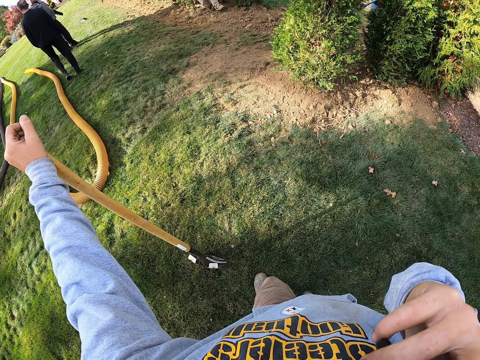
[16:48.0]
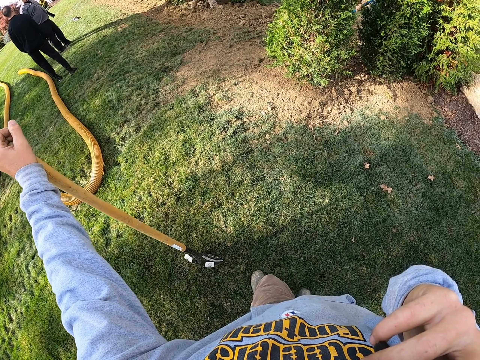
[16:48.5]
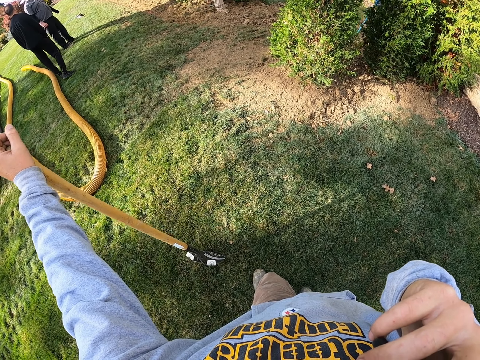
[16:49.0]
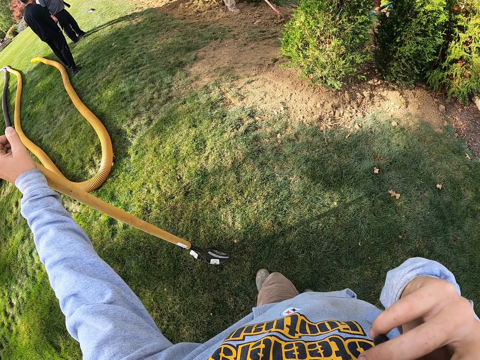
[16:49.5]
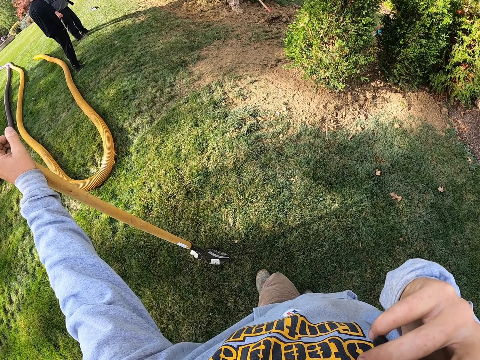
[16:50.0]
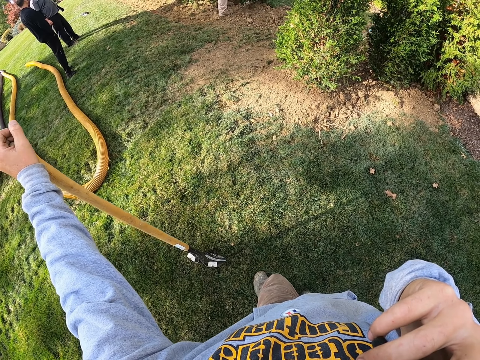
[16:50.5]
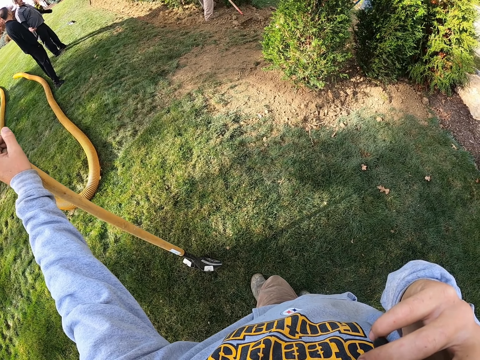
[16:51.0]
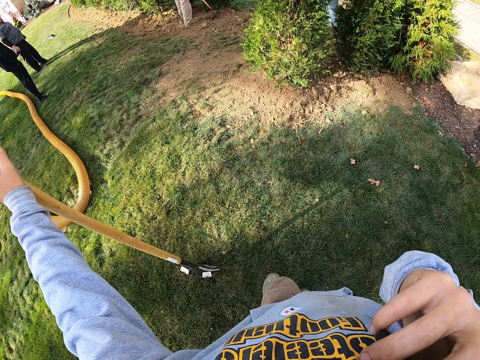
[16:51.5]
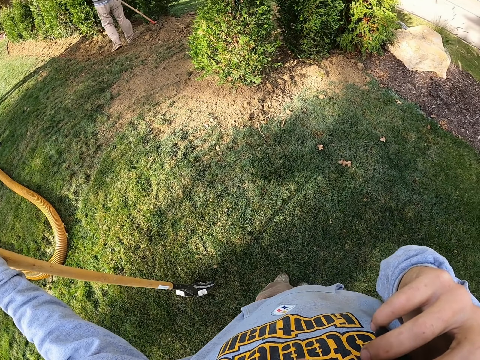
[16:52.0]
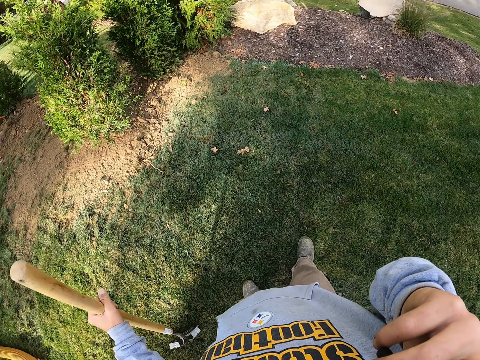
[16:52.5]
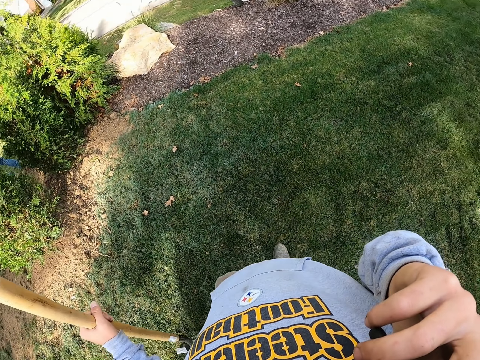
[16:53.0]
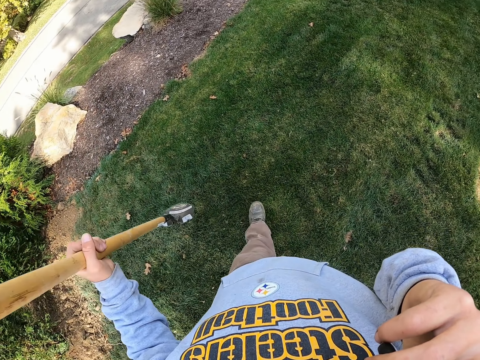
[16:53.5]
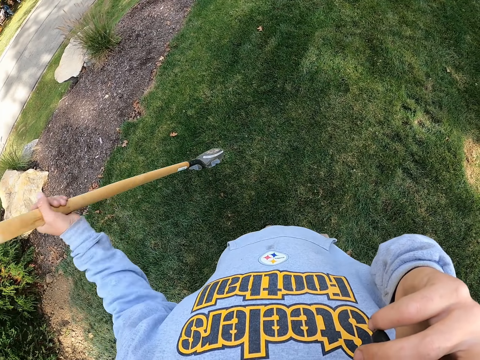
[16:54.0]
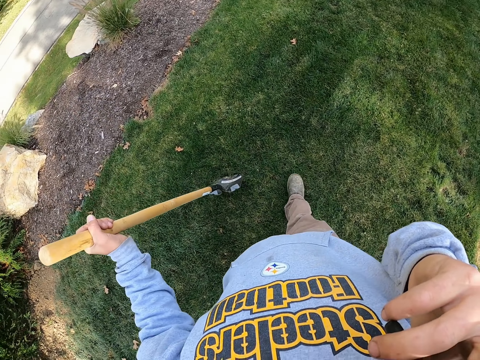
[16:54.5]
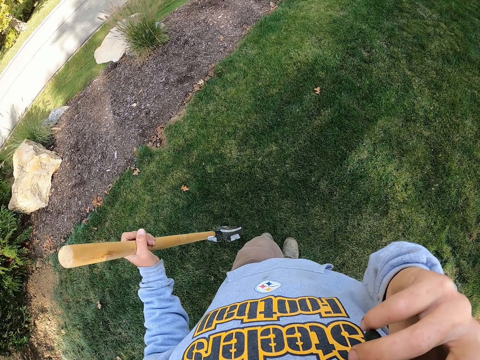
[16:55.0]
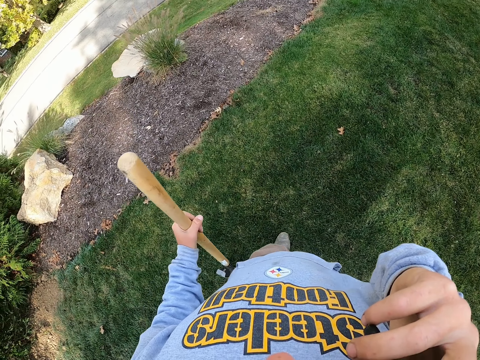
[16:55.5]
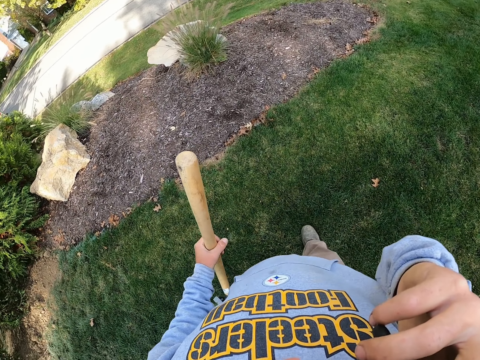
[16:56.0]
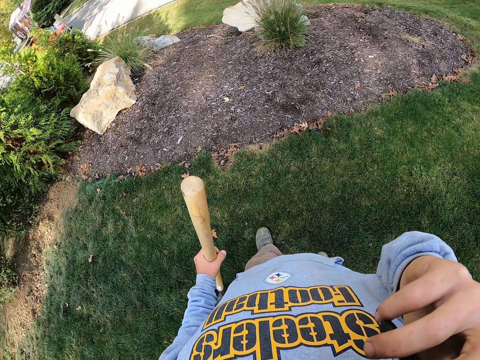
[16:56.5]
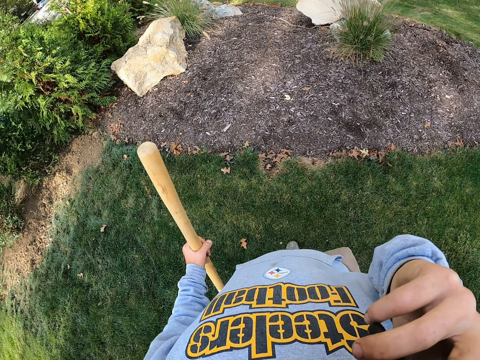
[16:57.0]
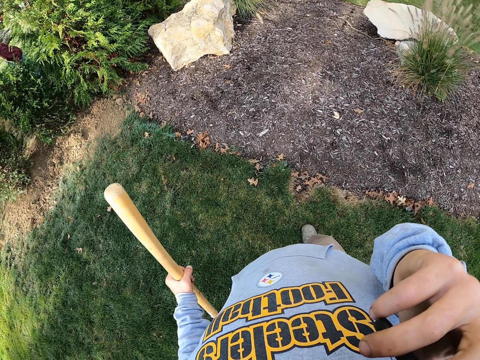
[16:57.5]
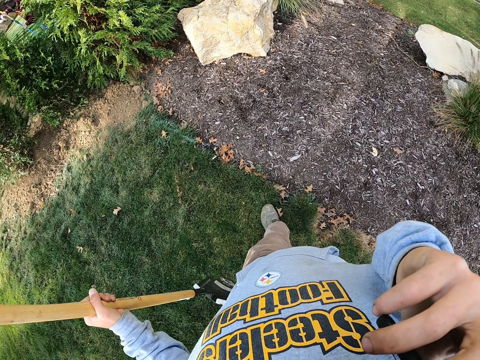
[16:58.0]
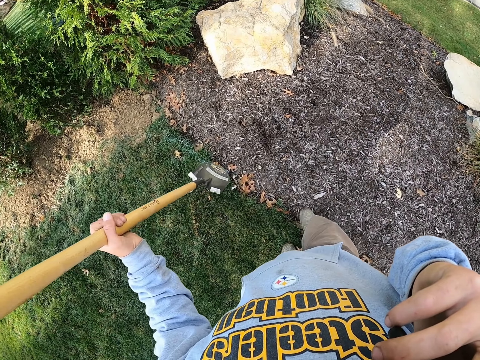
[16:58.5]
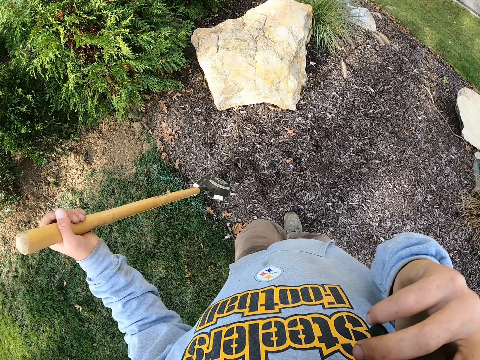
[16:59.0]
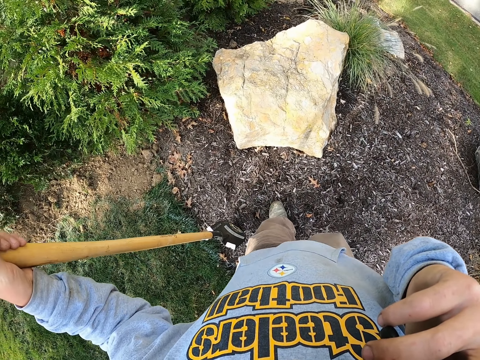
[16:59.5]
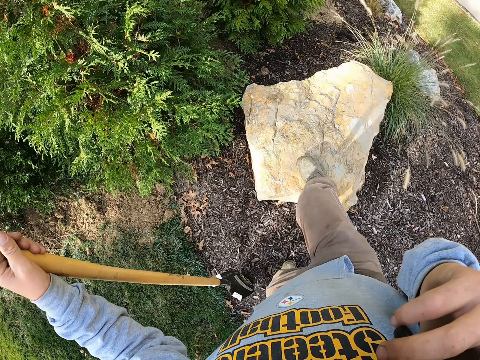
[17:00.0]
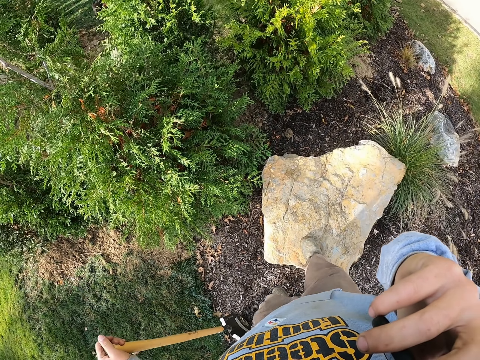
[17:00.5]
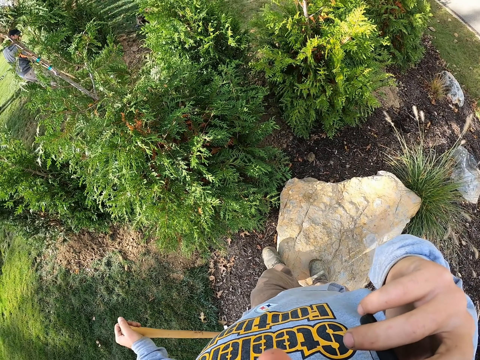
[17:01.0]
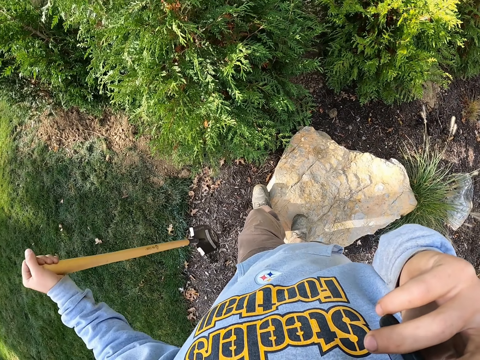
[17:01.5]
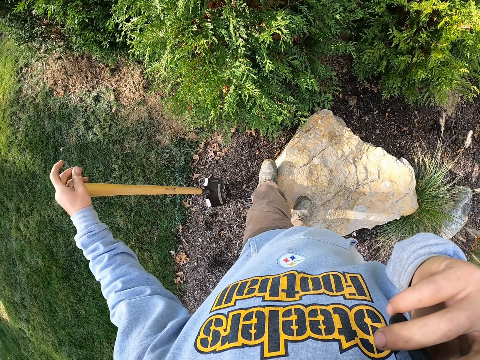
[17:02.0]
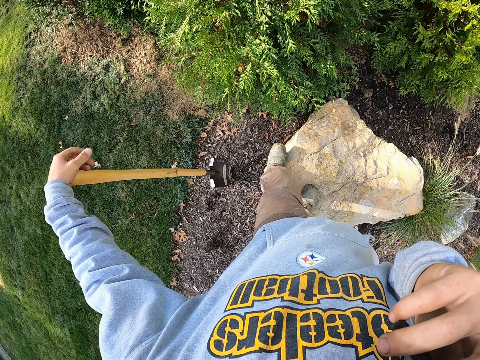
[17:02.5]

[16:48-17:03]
The camera wearer walks on the grass. They step on a stone.

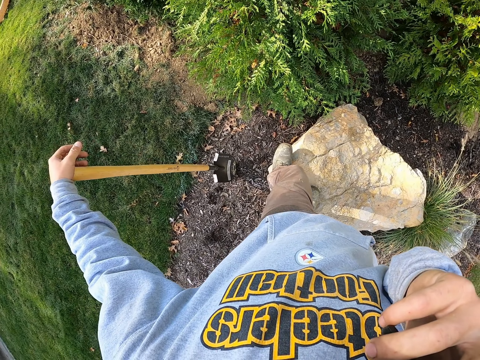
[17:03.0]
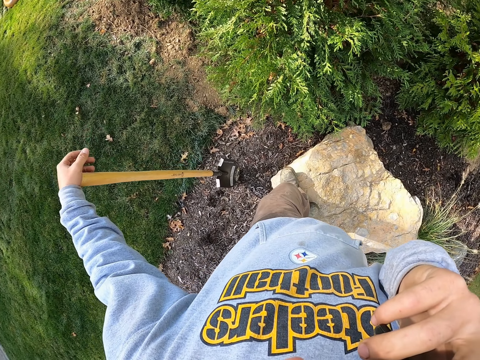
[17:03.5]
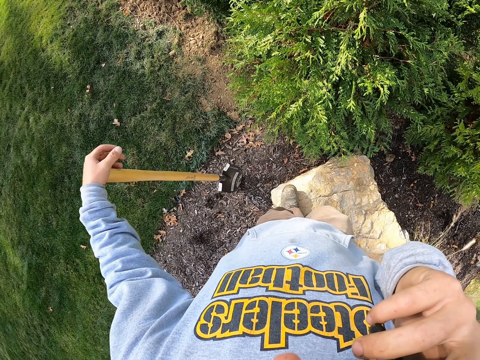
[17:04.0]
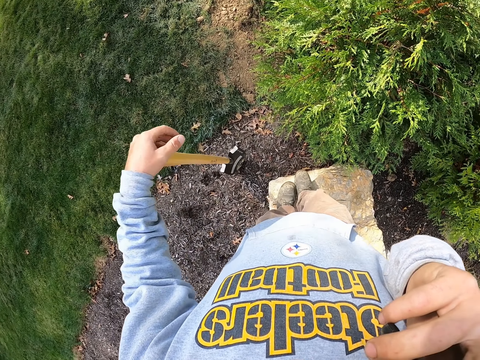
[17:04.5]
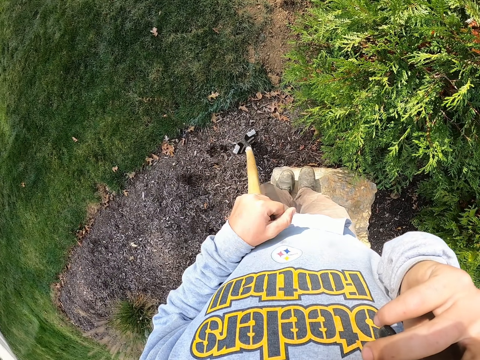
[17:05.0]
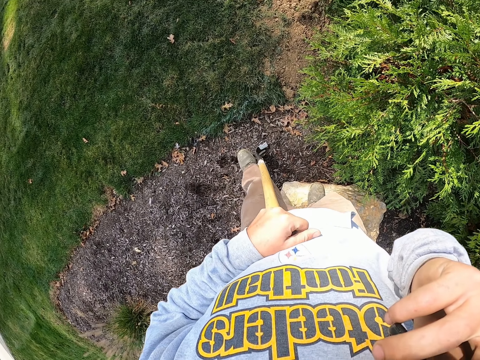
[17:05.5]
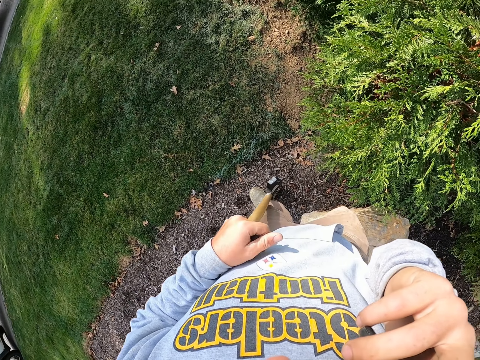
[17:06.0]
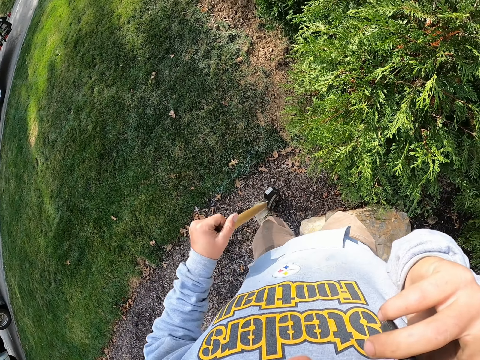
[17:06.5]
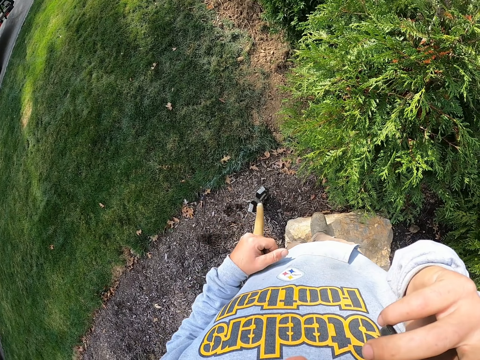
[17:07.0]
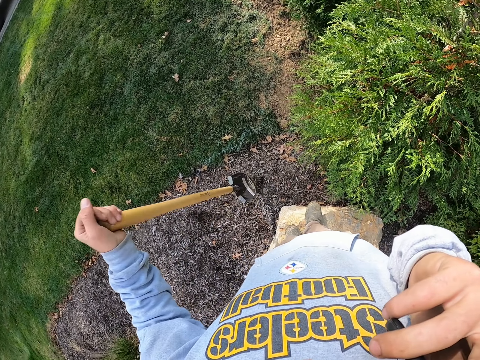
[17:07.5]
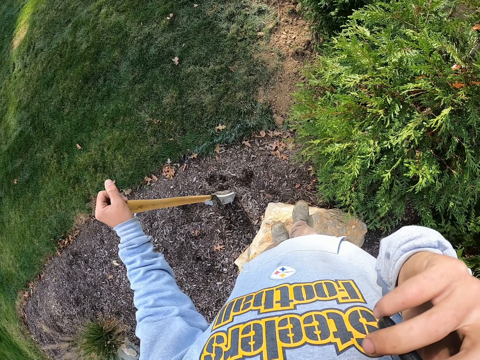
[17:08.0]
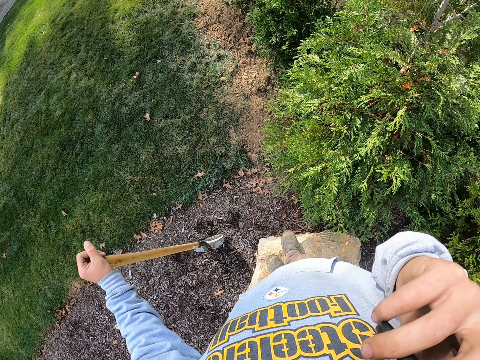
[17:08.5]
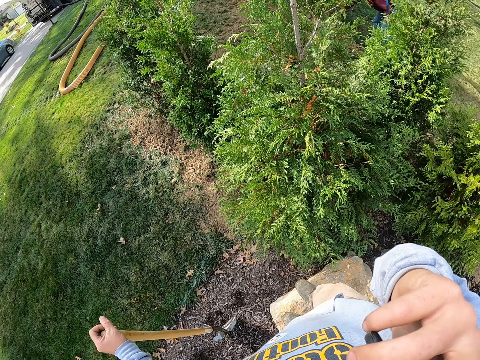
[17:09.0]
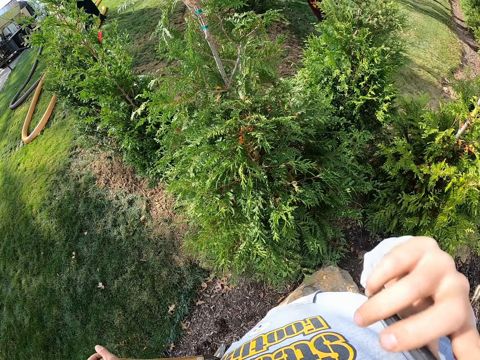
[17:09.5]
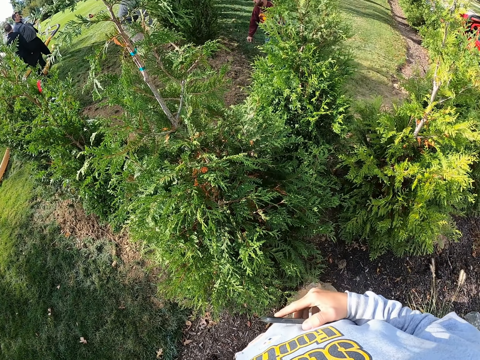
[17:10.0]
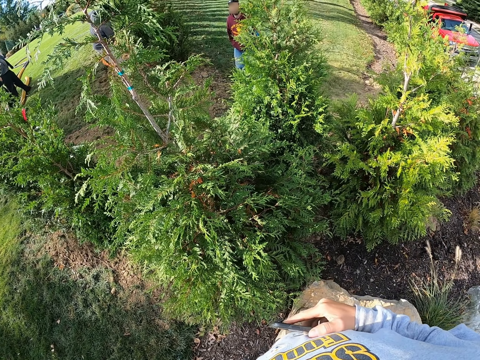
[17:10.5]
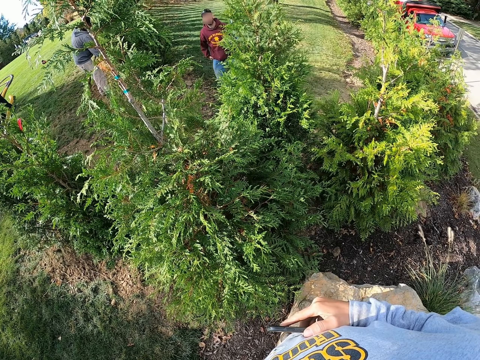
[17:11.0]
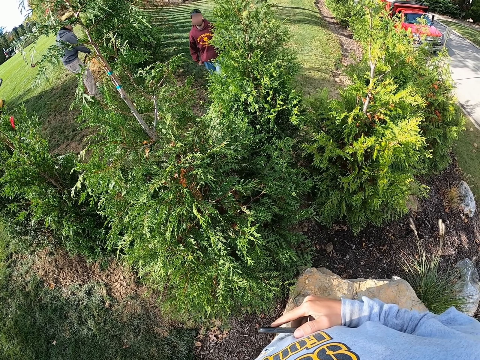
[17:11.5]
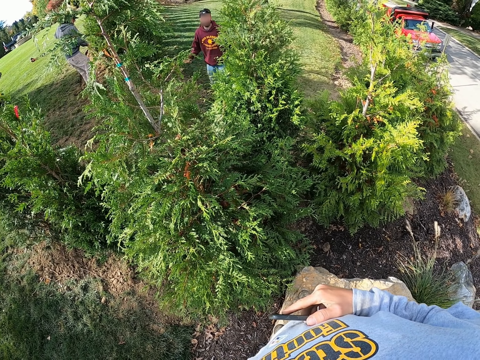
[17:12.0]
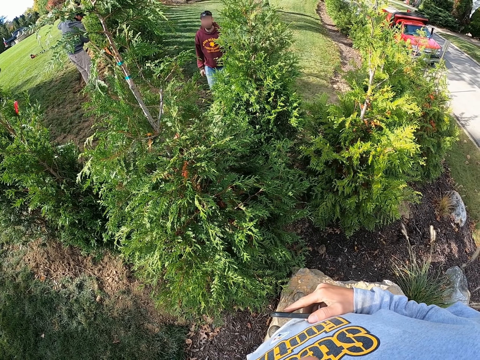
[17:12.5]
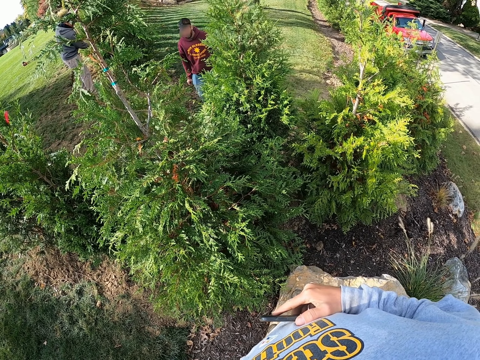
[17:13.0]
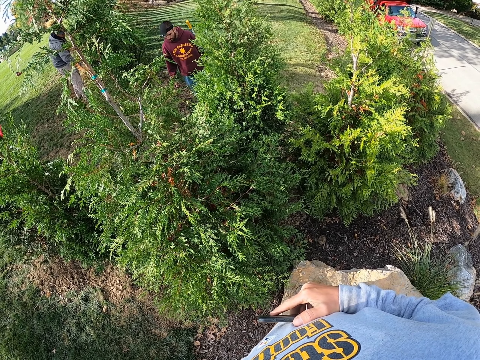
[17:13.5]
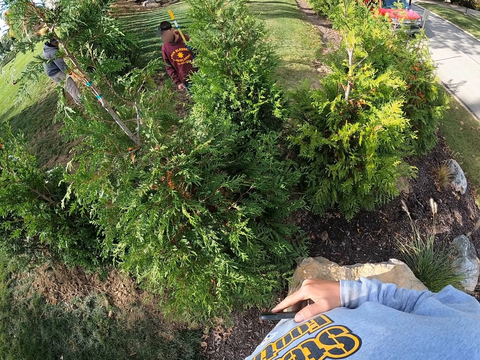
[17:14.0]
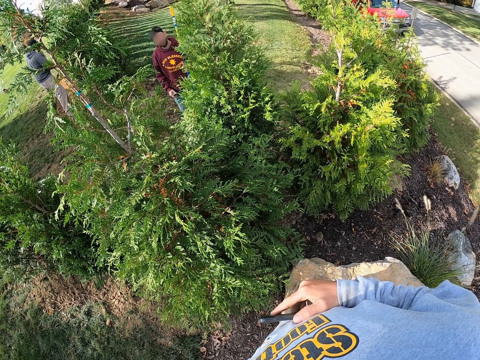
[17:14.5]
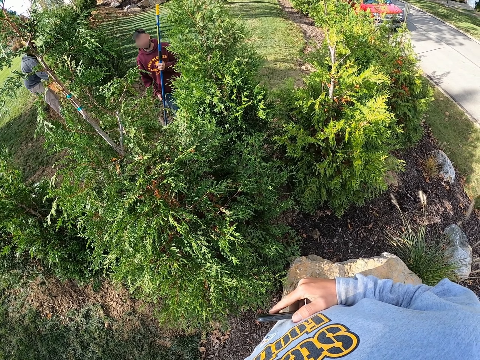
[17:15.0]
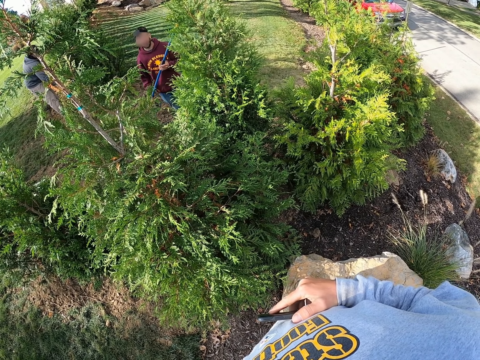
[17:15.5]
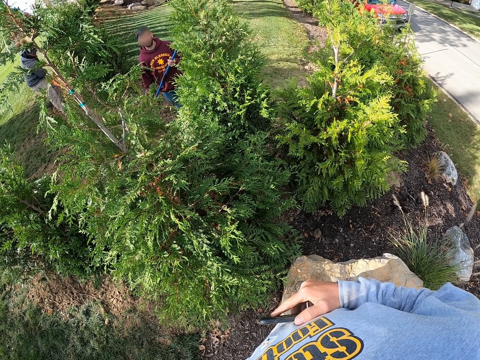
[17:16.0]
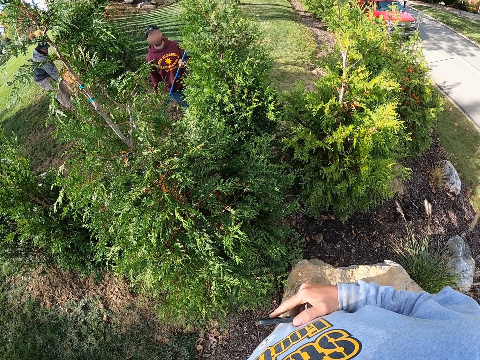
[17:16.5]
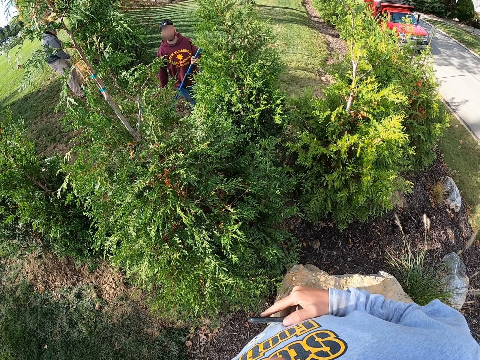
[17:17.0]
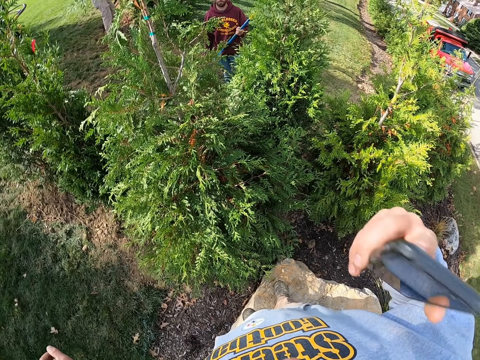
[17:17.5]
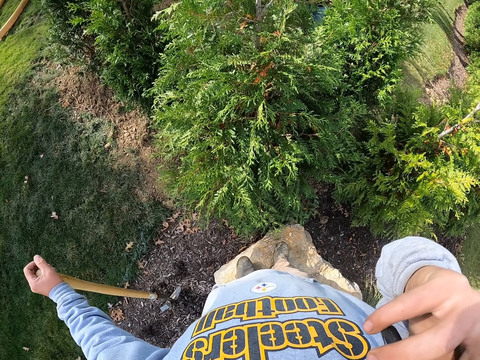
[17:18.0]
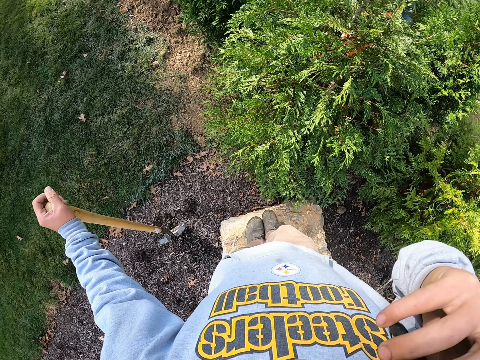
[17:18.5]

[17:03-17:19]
The camera wearer steps on the spade. They stop the phone call.
